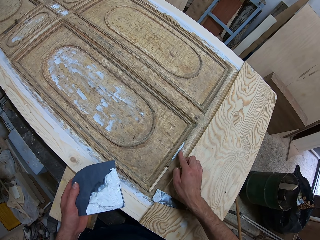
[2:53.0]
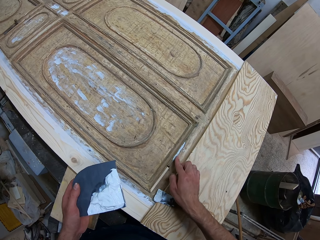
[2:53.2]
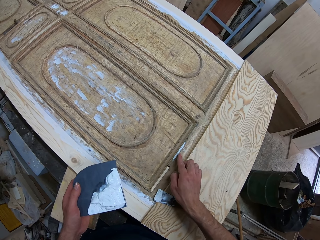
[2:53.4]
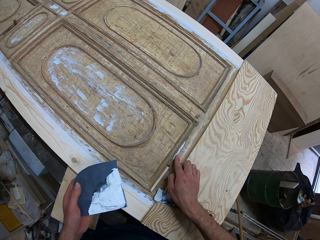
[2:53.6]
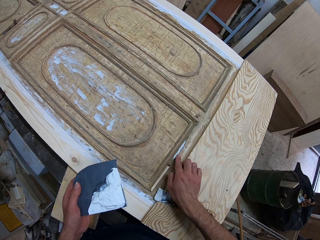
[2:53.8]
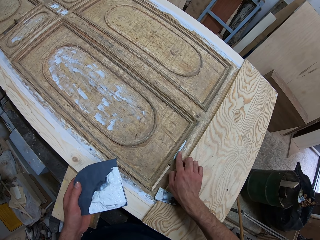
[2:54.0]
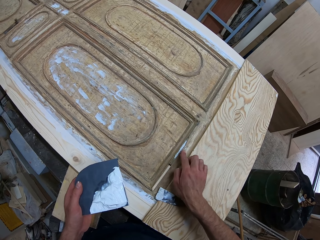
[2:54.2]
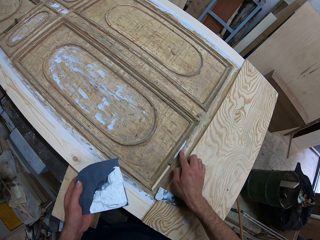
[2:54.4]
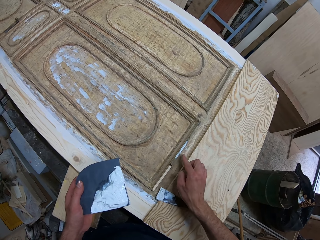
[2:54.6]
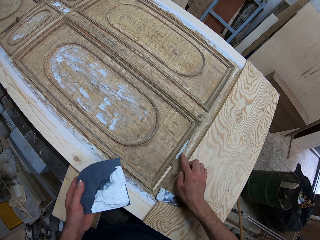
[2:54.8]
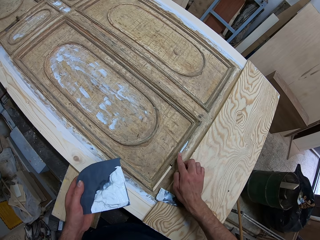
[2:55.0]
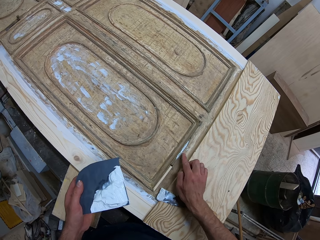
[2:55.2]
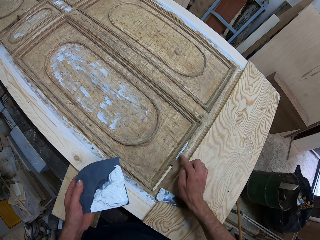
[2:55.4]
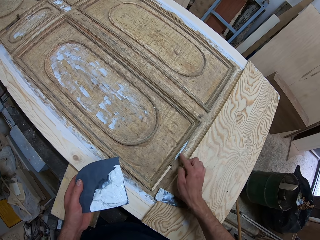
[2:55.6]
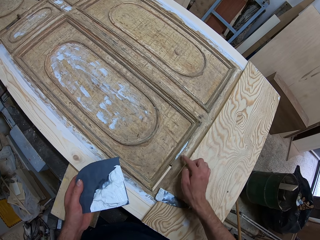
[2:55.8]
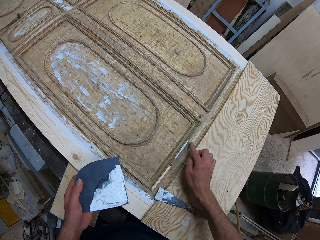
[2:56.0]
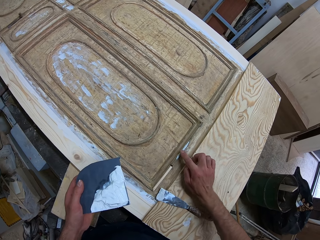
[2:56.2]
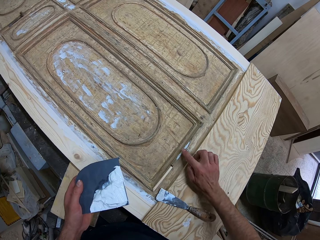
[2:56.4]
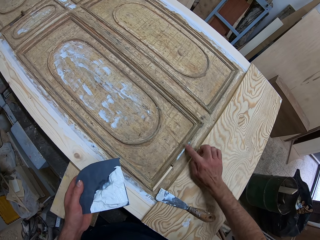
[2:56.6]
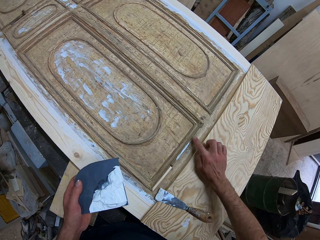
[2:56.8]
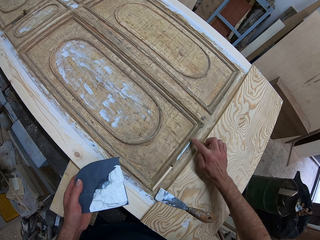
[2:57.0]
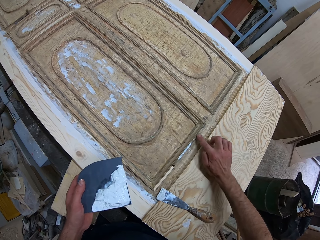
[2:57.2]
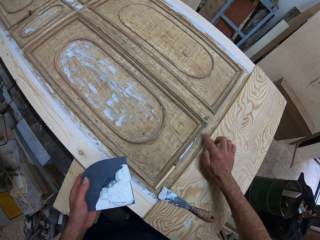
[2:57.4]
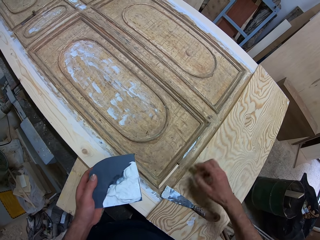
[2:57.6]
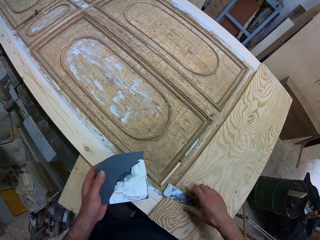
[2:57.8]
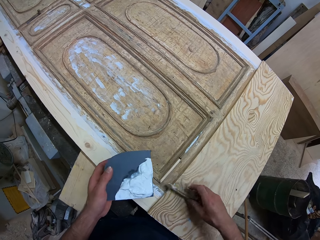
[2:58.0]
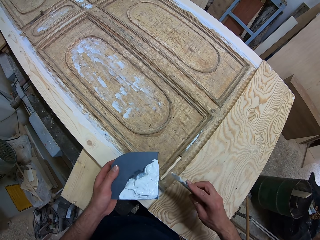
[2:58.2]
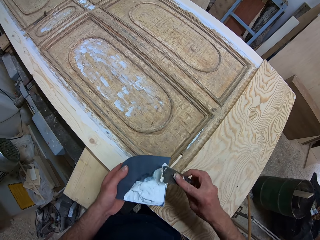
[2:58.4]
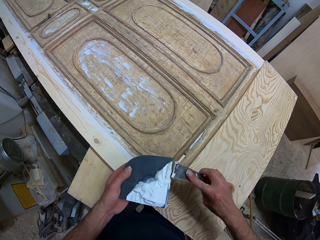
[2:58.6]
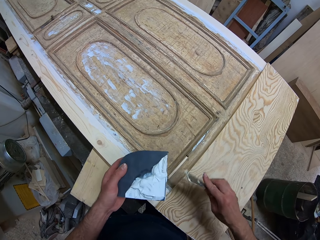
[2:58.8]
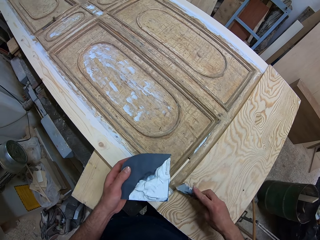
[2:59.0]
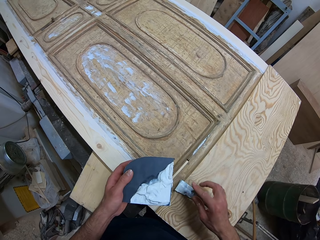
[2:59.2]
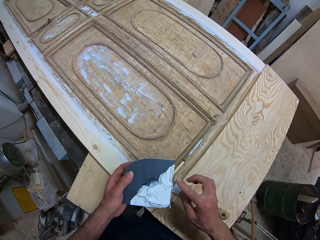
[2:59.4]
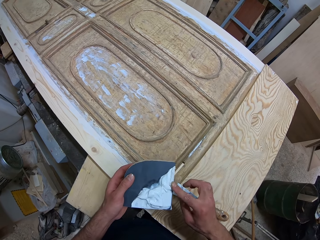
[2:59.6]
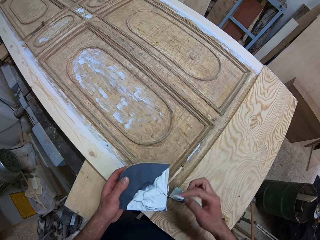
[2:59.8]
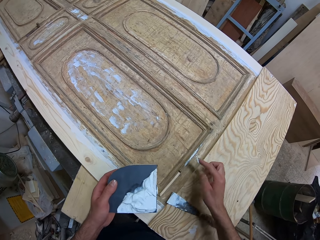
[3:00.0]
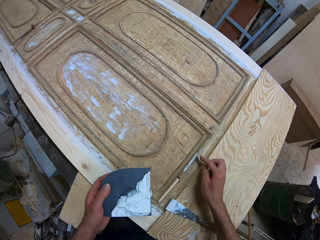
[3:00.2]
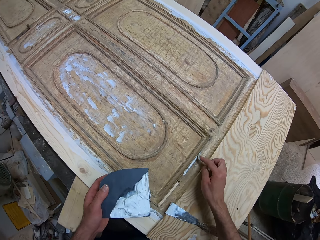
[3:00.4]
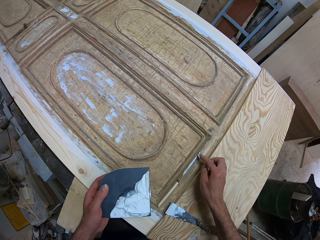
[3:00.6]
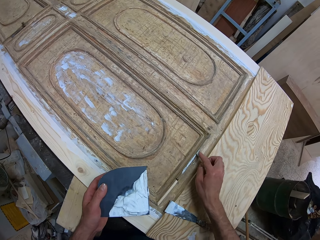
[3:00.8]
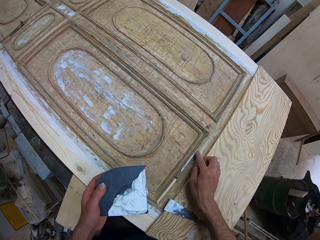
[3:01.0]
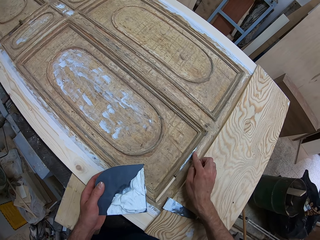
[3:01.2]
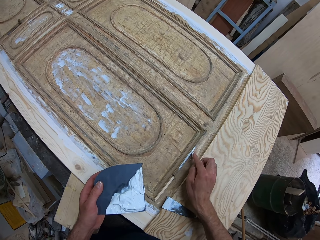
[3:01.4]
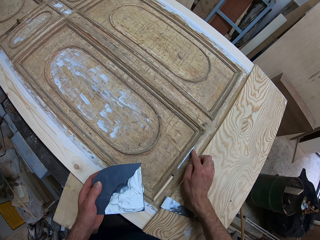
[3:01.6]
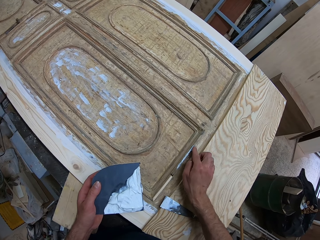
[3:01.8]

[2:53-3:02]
The camera wearer picks up the chisel on the woodwork. He scoops the filler with a finger, scrapes the wood glue on the chisel. He mixes the filler. He drops the chisel on the woodwork. He takes wood glue from the top of the black box with his finger. He applies the wood glue on the woodwork with his finger.

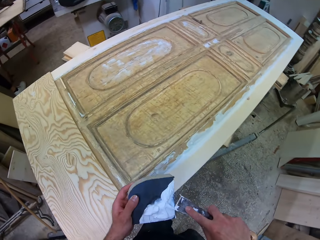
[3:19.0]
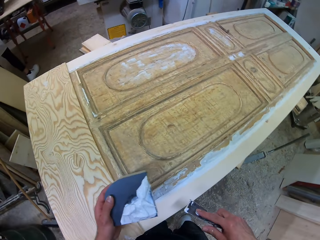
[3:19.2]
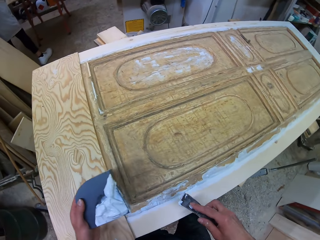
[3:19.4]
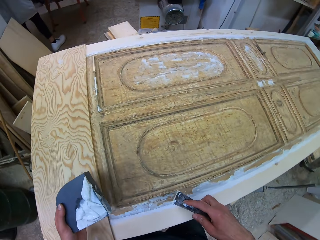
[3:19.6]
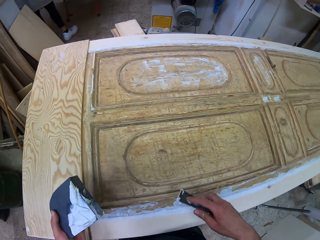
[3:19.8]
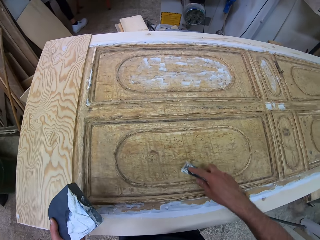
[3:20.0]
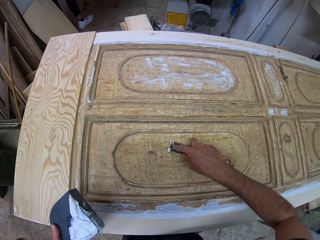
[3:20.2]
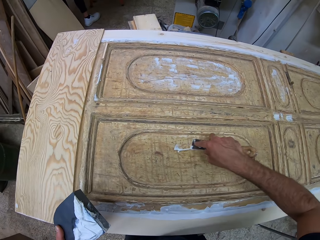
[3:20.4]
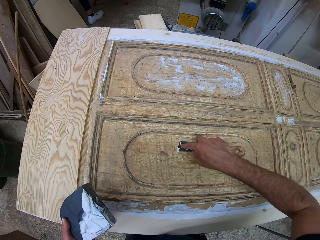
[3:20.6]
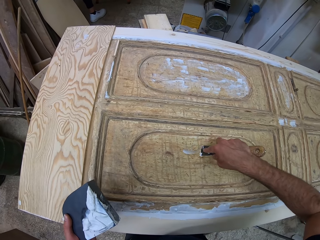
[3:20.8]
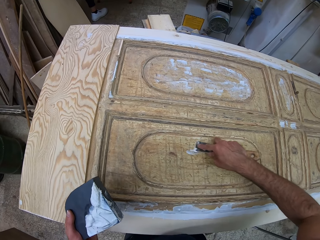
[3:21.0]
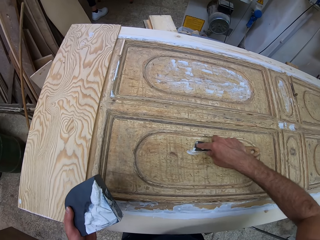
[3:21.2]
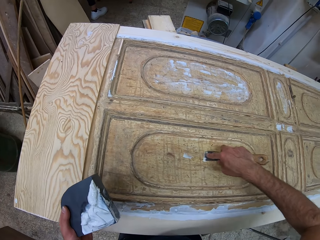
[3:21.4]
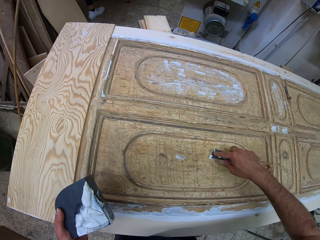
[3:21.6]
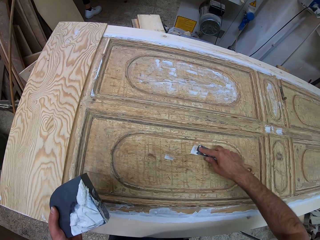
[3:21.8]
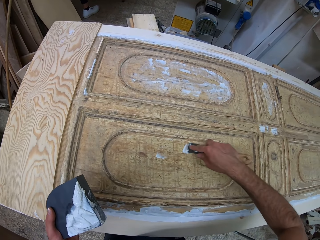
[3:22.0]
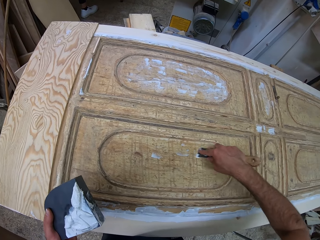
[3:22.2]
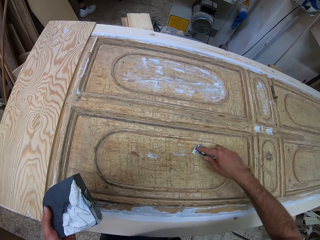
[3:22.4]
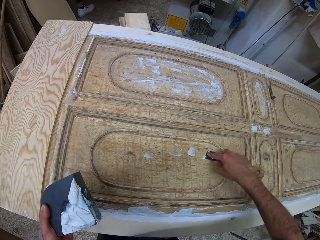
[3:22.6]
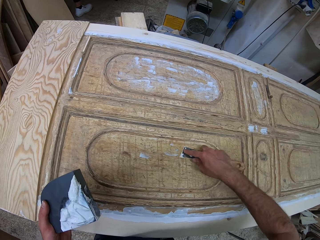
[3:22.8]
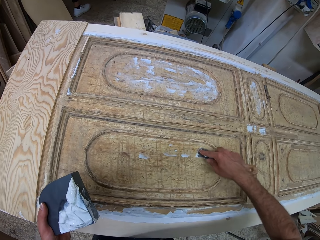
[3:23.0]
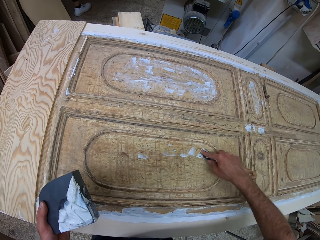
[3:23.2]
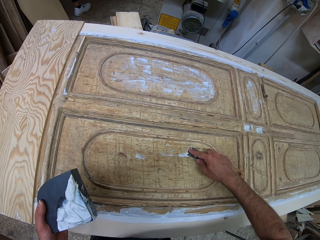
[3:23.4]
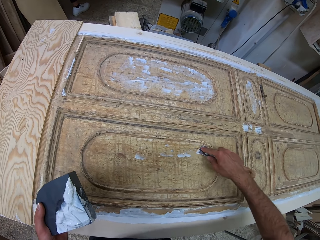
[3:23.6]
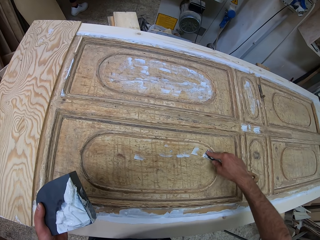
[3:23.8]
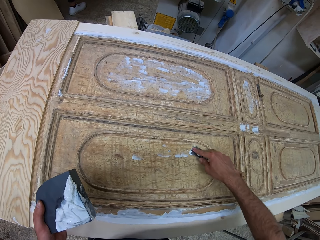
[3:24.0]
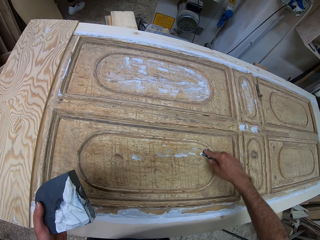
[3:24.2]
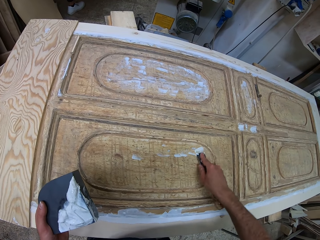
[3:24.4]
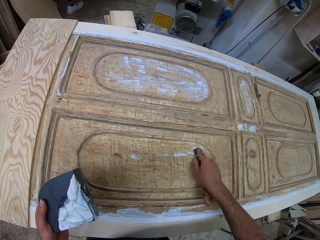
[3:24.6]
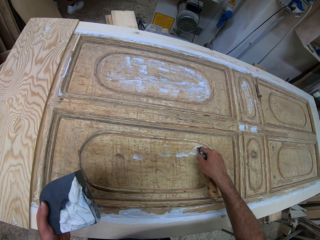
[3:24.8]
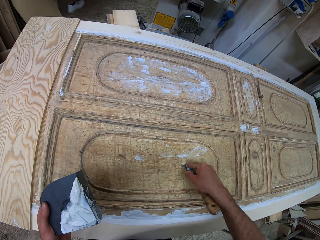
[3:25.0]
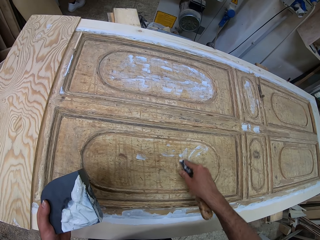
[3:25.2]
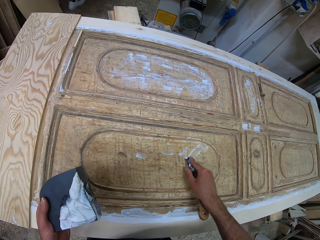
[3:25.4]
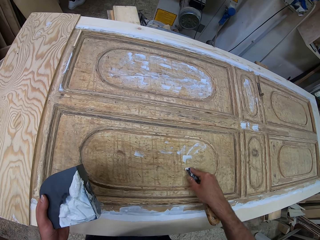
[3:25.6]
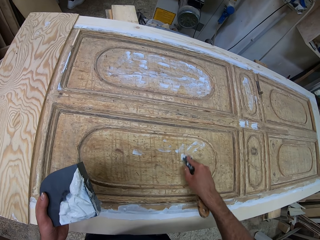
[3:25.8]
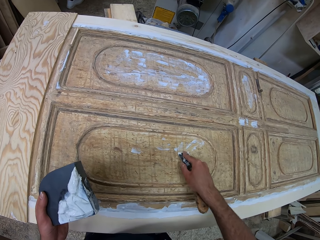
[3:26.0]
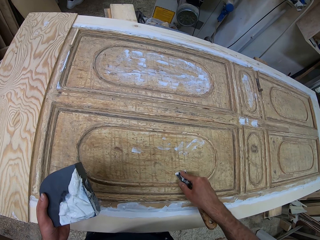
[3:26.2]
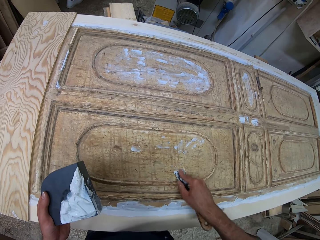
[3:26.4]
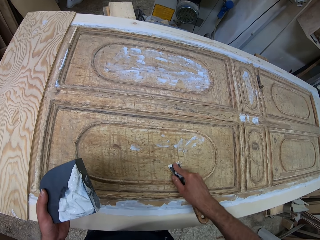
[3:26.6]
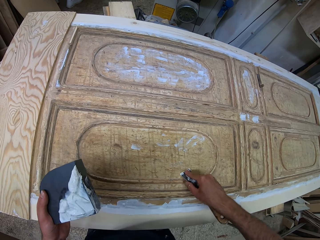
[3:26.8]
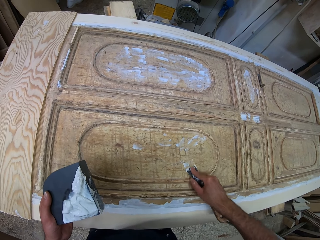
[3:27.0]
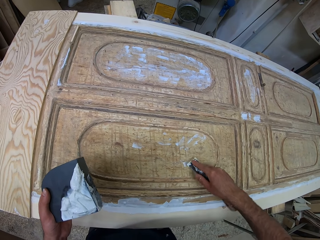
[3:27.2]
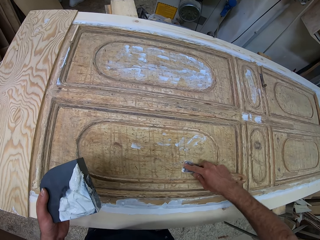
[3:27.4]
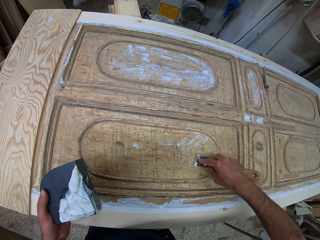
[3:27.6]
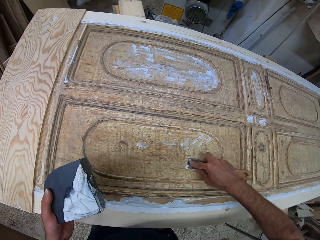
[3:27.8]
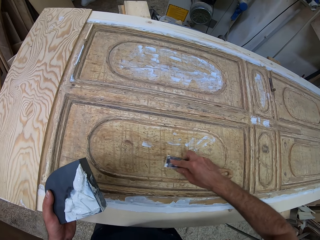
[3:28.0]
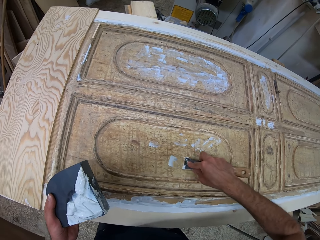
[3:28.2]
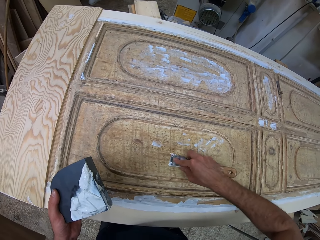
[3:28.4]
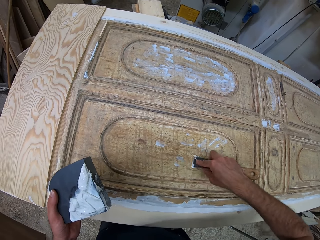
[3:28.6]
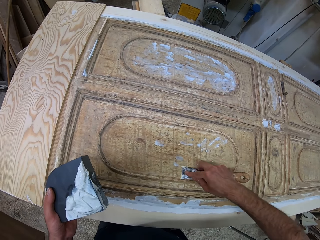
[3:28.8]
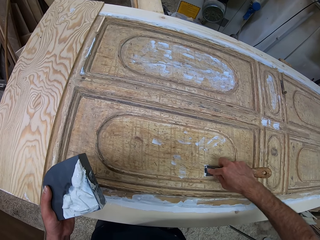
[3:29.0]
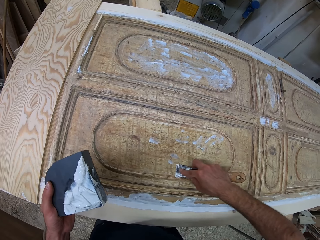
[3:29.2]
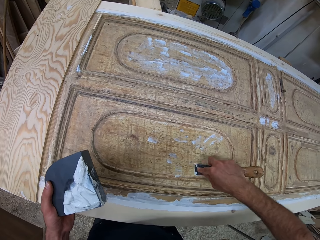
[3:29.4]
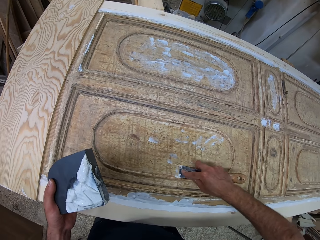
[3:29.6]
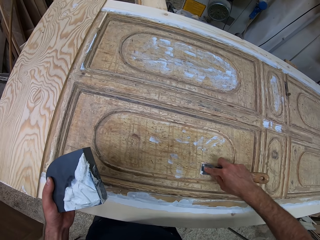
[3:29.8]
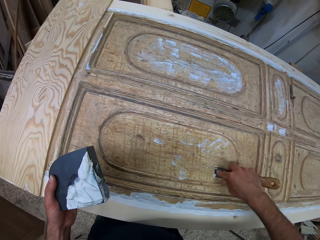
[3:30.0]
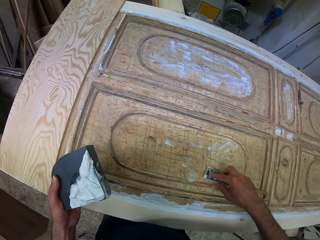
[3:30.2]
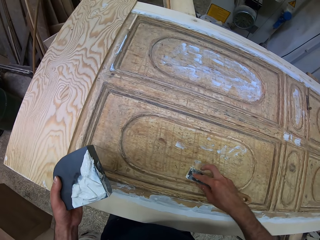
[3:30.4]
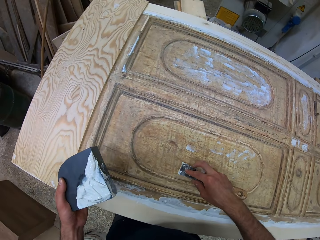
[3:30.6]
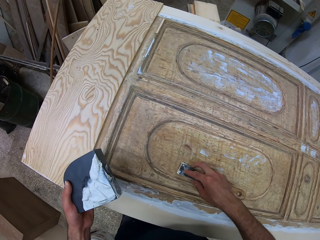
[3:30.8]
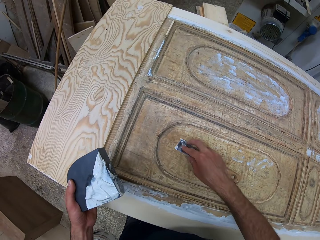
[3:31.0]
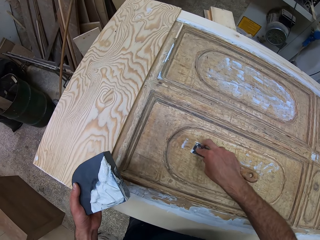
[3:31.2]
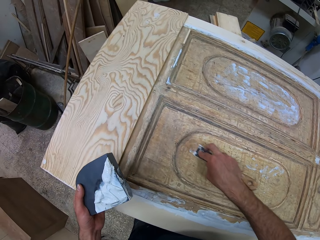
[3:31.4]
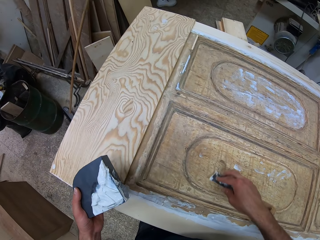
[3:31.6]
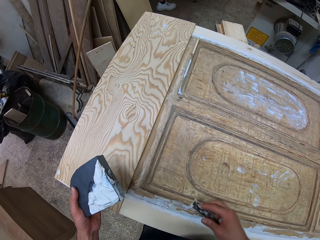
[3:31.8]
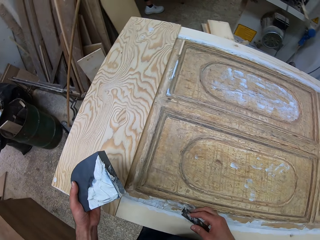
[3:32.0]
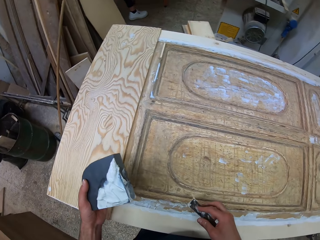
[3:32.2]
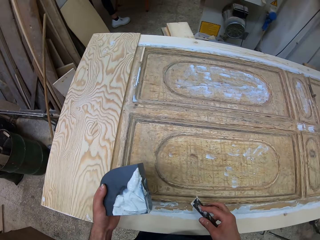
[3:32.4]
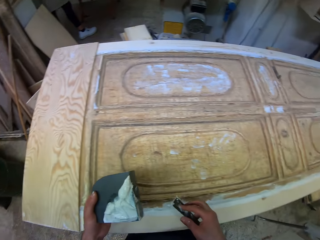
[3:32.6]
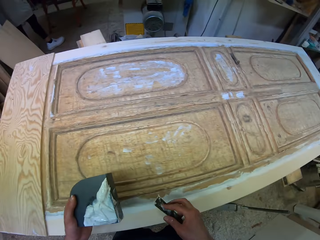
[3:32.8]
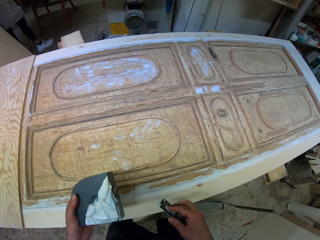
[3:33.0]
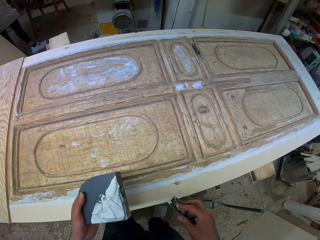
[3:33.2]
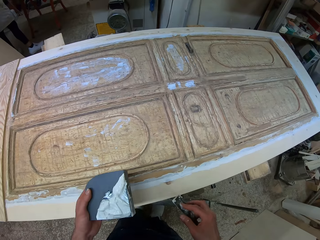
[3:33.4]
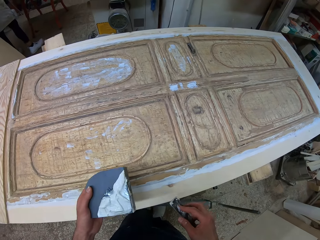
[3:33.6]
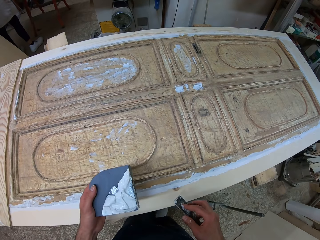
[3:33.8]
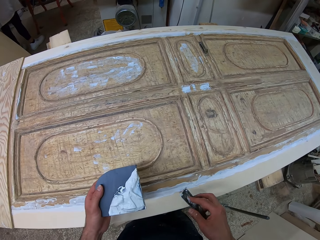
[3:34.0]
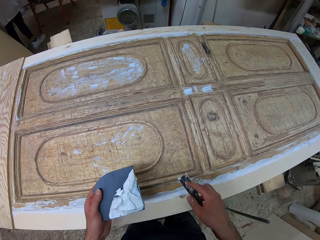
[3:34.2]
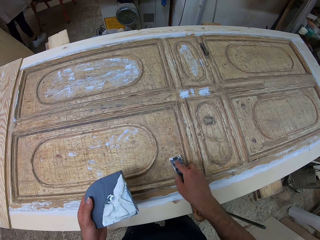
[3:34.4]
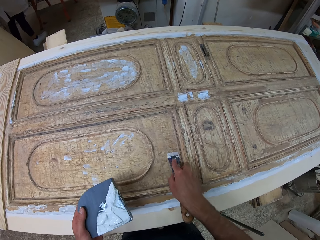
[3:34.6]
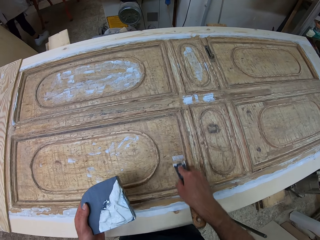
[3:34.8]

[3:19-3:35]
The camera wearer scoops the filler using a scraper. They apply the filler on the door using the scraper. They move to a side of the woodwork in the room.
